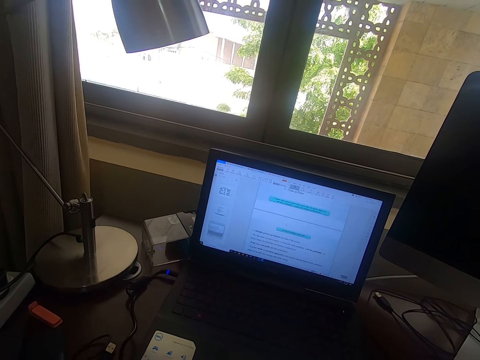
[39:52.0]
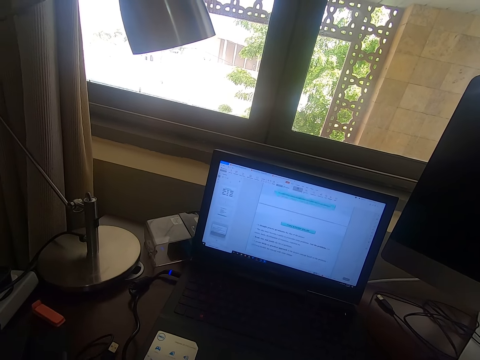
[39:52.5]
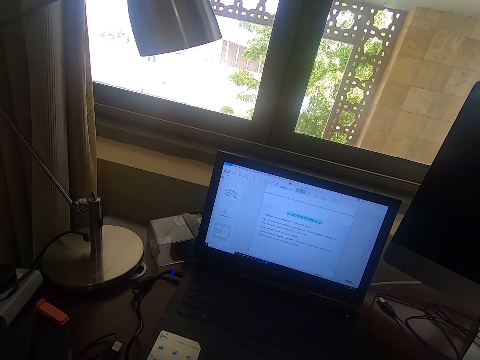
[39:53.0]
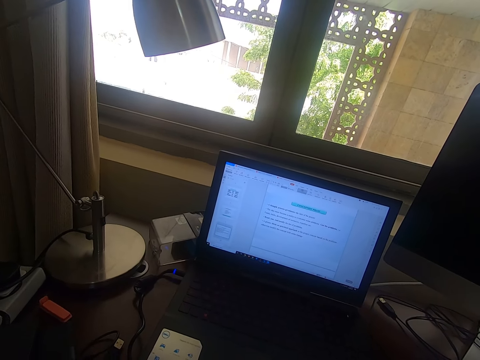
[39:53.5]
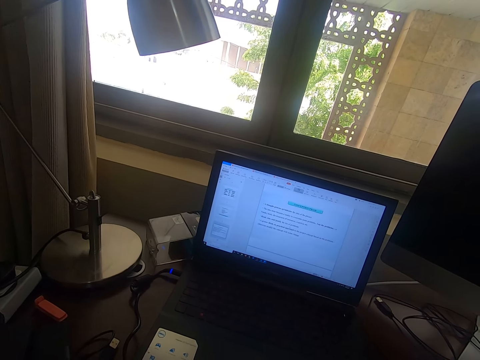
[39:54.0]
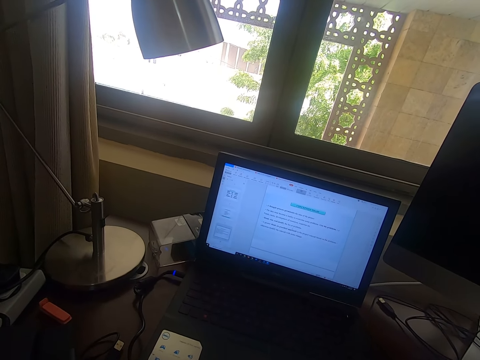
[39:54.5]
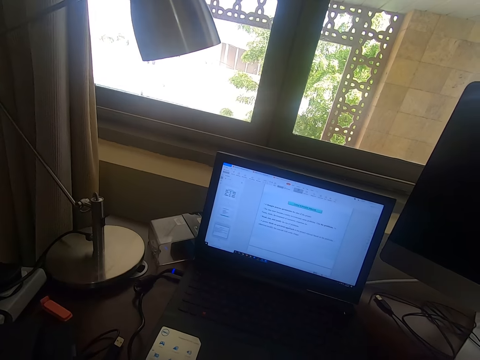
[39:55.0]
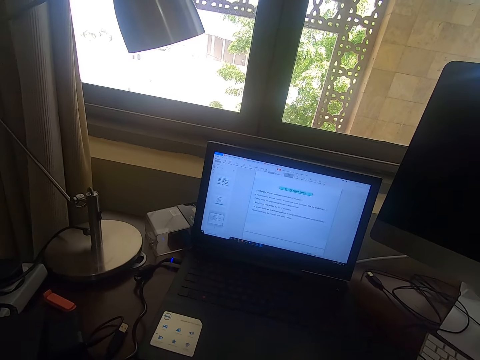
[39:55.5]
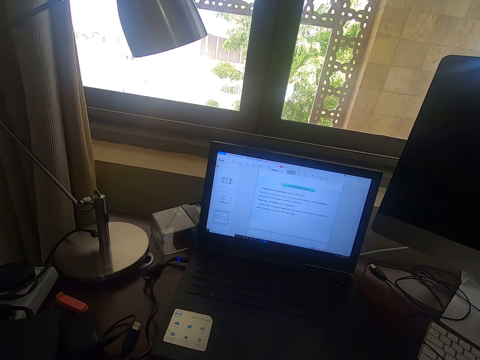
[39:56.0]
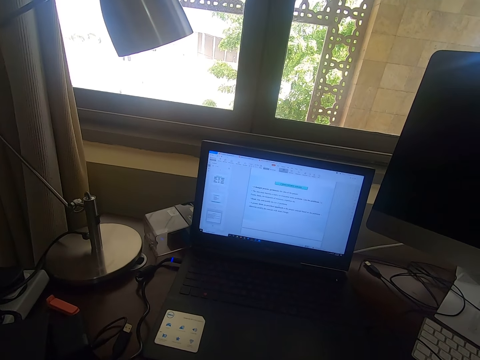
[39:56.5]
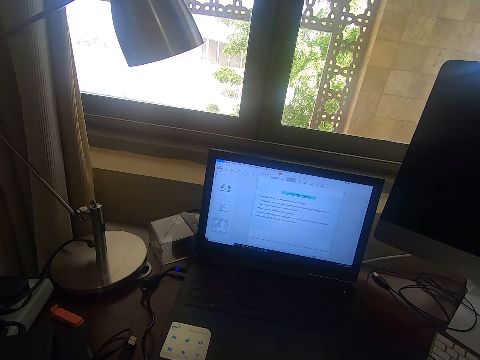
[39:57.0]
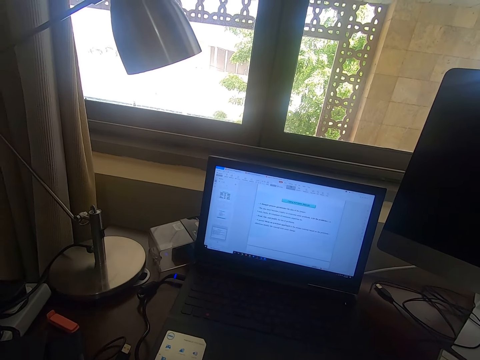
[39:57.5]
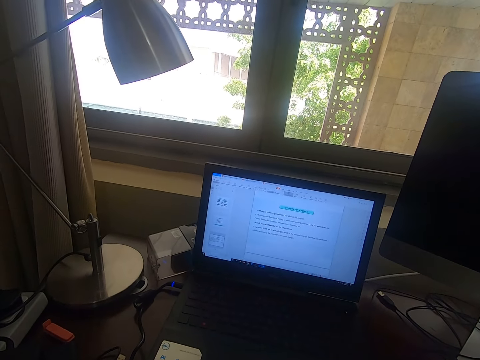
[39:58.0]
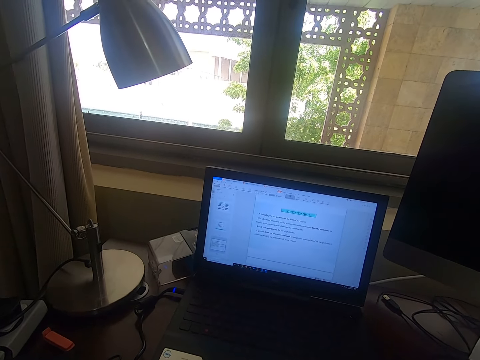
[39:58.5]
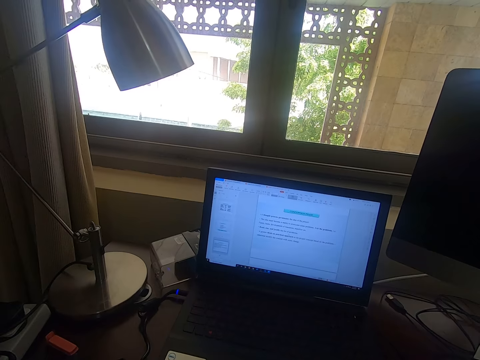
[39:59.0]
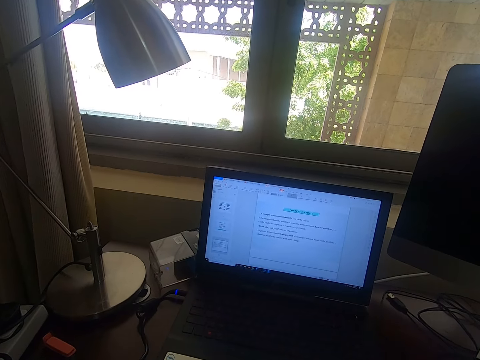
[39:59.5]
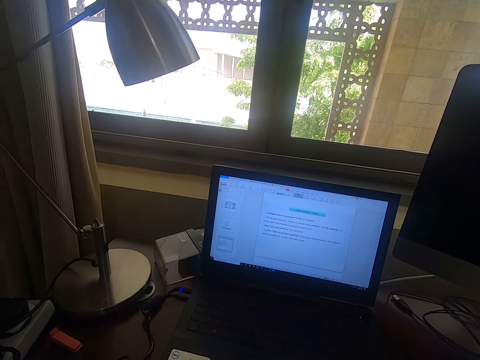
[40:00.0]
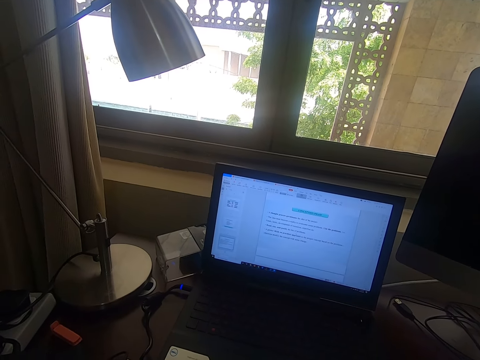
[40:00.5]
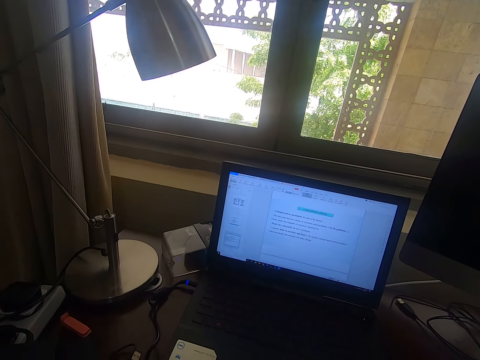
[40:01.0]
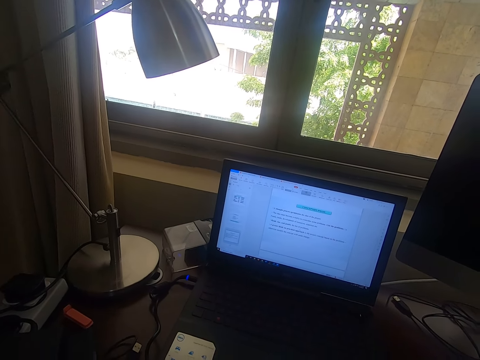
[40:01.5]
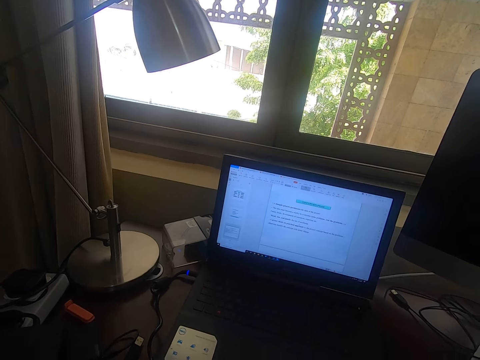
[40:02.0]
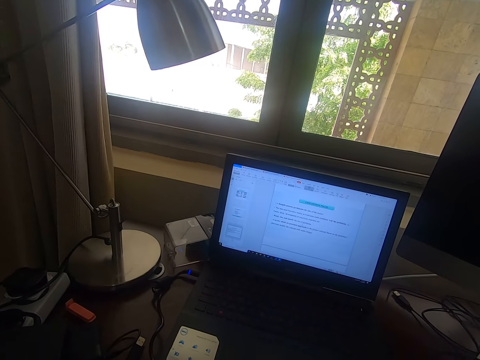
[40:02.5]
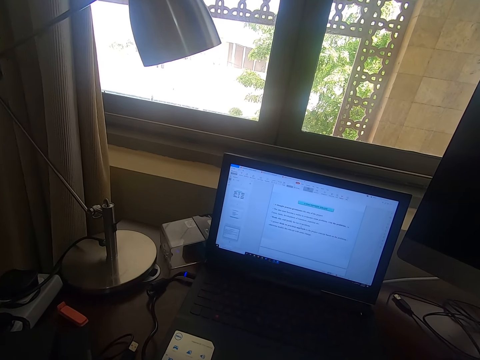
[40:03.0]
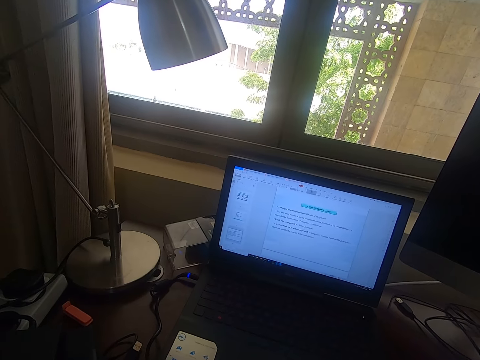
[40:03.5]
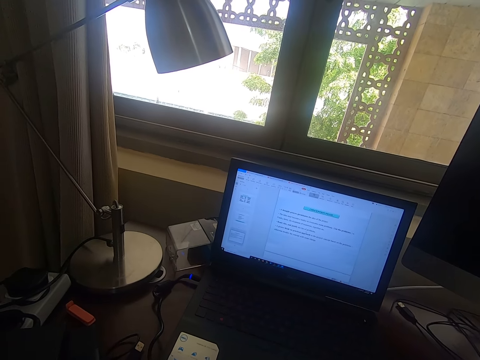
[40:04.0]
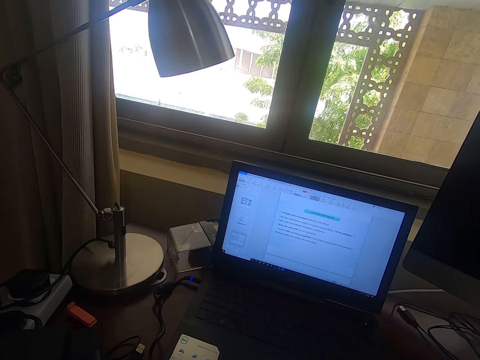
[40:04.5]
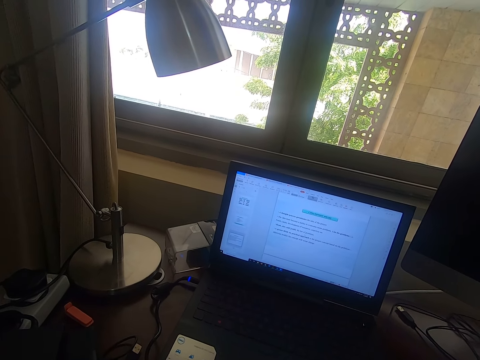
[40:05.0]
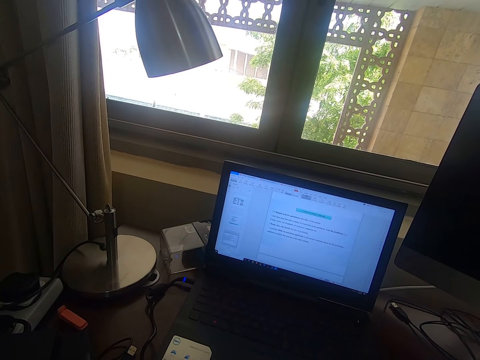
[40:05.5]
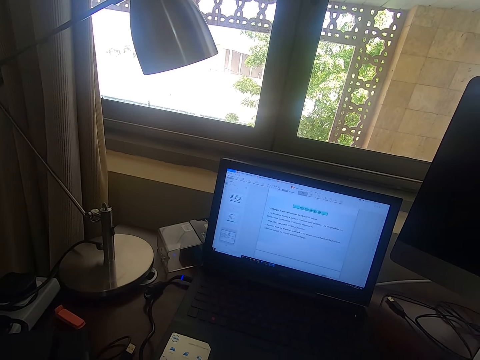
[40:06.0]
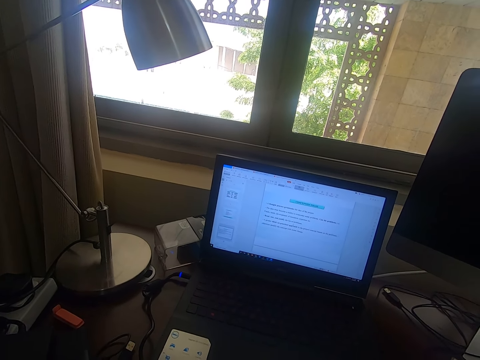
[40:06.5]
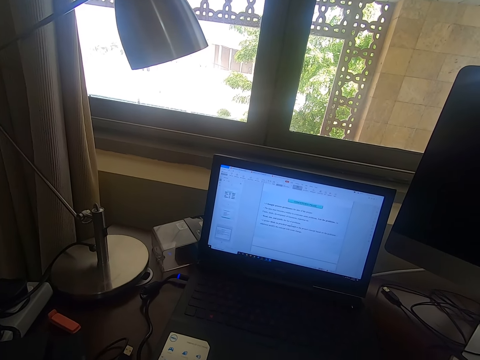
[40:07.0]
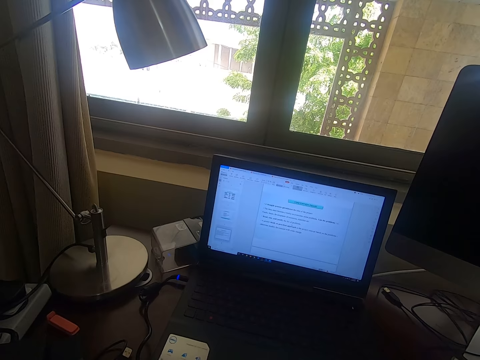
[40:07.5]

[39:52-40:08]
The camera wearer looks around.

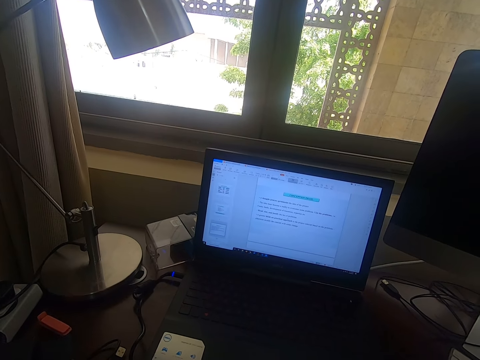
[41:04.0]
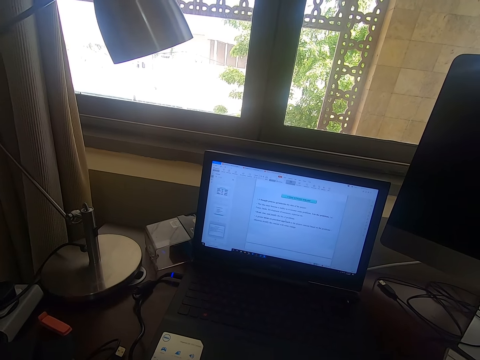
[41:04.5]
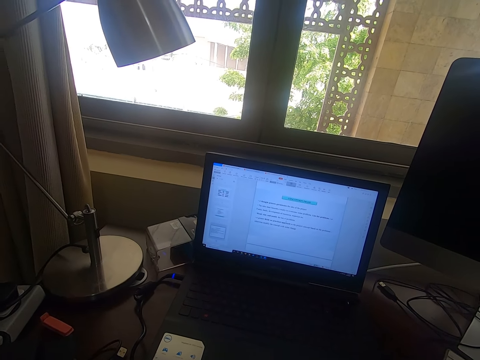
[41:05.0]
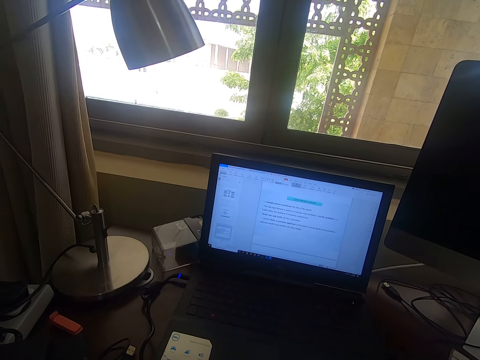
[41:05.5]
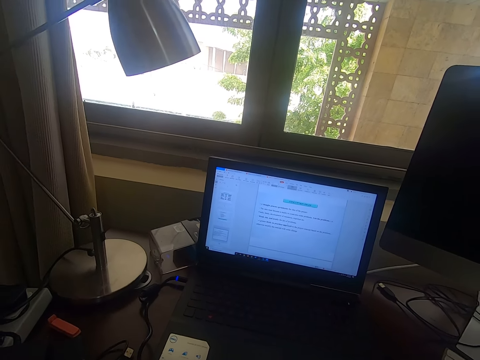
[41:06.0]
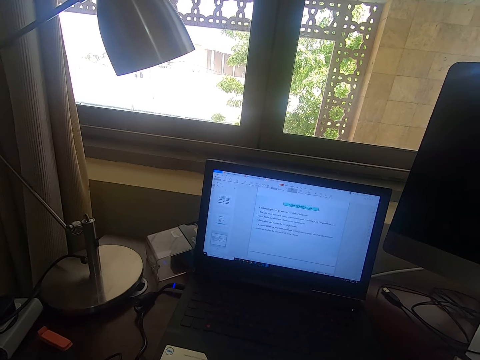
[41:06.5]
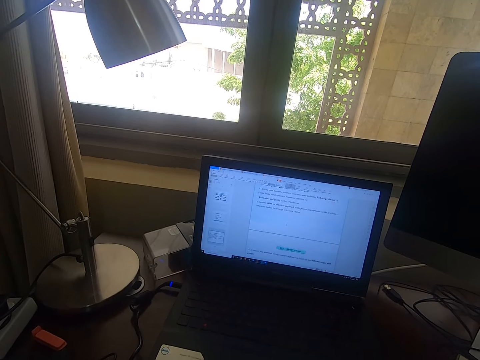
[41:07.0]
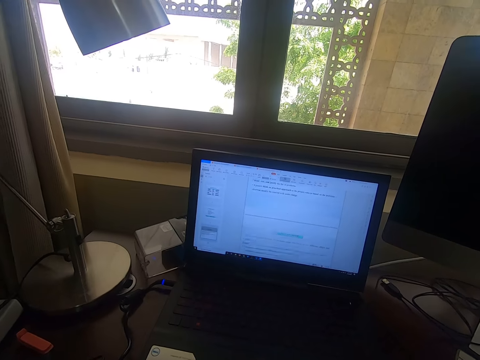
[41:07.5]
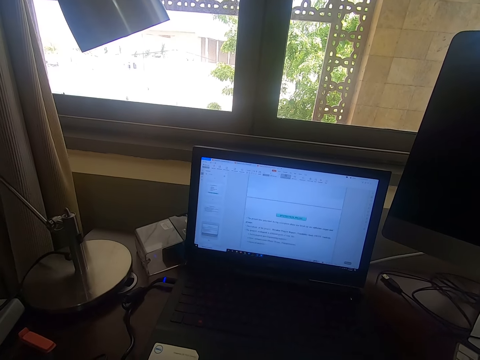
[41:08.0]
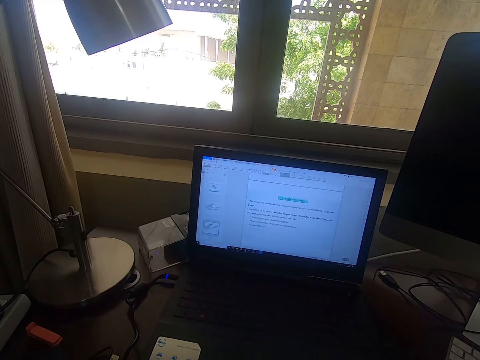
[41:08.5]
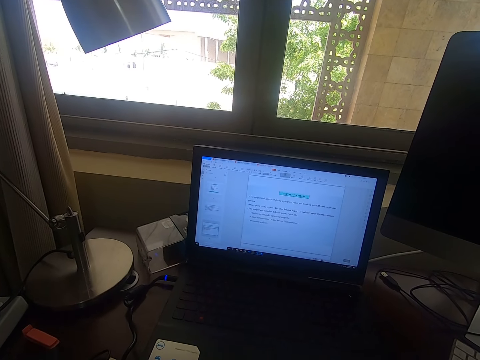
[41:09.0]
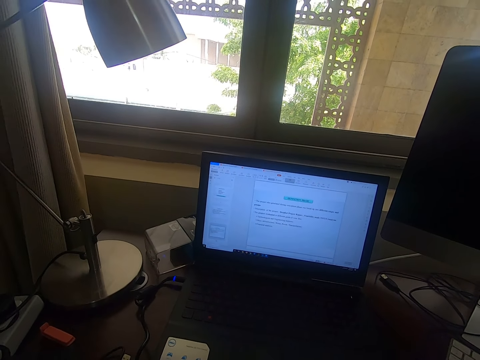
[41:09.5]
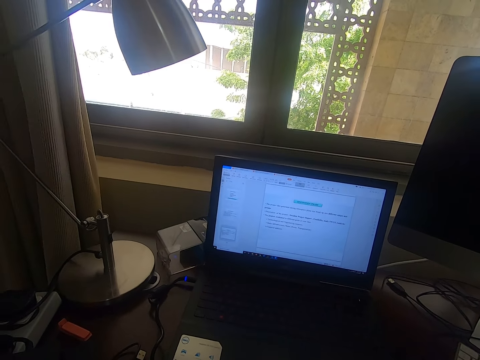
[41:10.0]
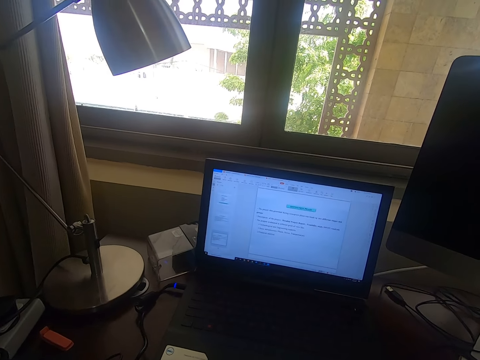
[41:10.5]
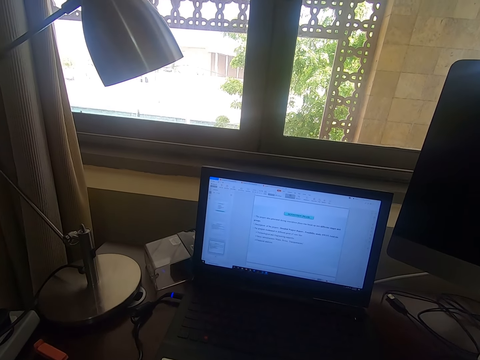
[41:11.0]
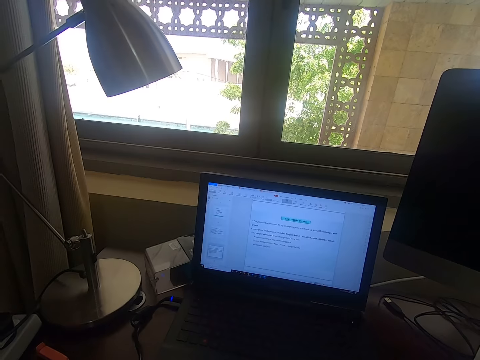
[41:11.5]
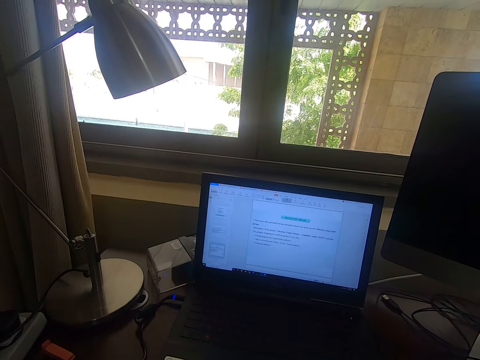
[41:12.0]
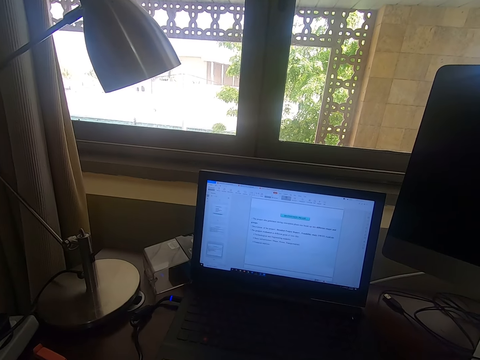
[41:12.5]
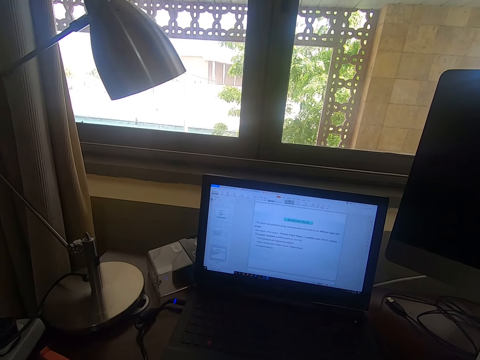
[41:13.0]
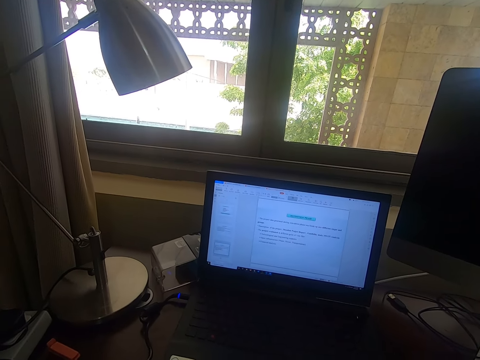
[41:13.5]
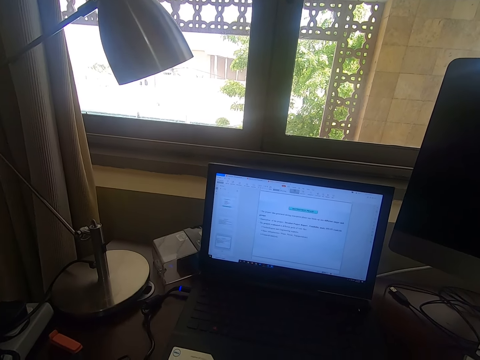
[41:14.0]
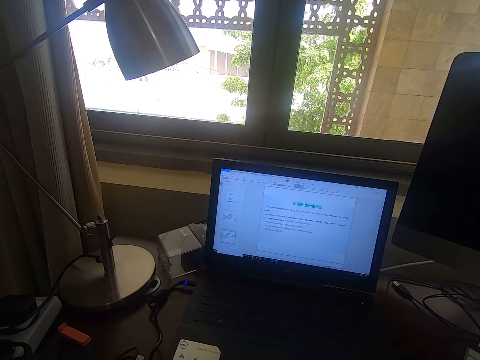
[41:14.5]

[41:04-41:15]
The camera wearer scrolls the mouse on a laptop.
